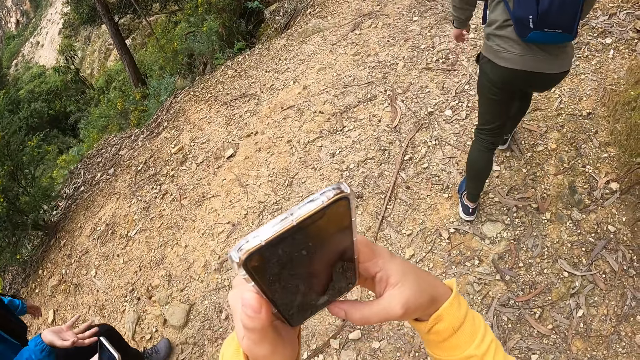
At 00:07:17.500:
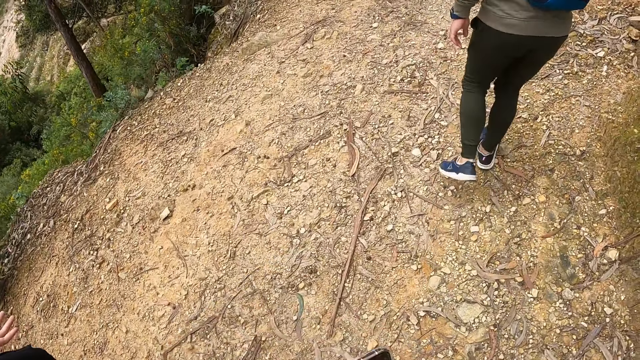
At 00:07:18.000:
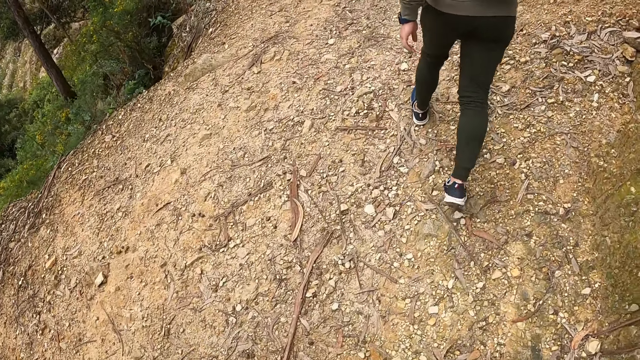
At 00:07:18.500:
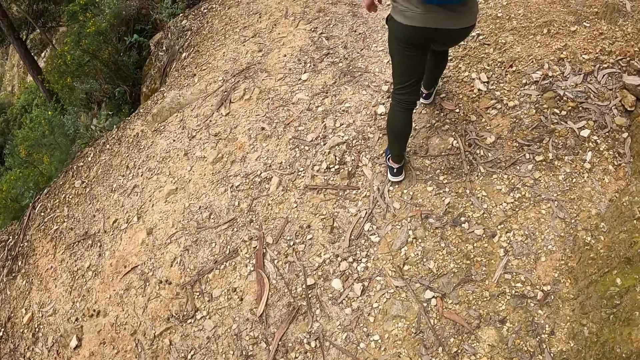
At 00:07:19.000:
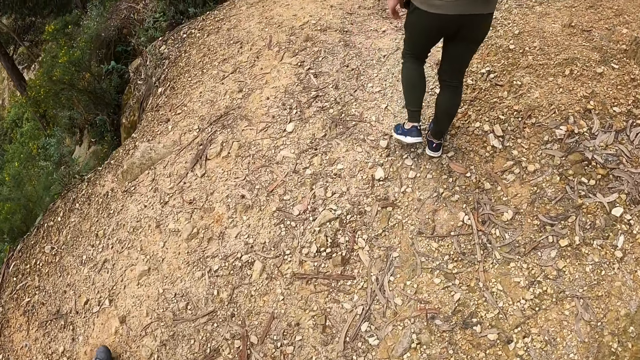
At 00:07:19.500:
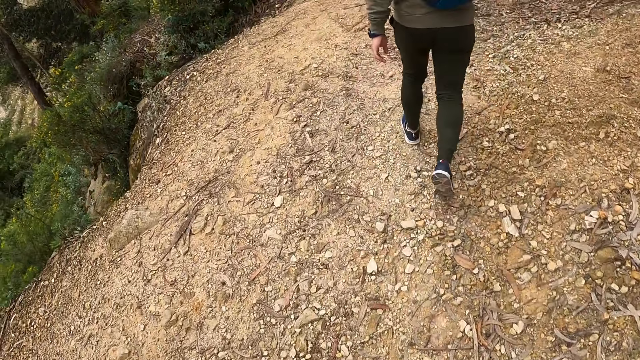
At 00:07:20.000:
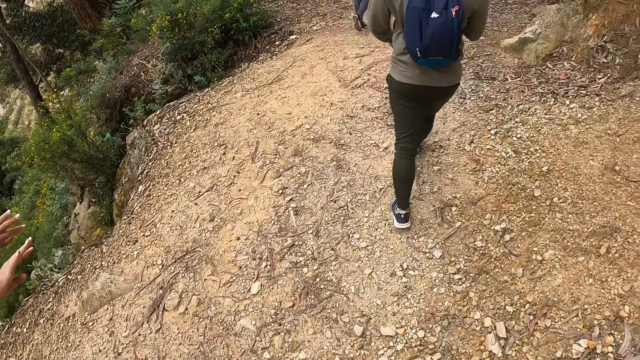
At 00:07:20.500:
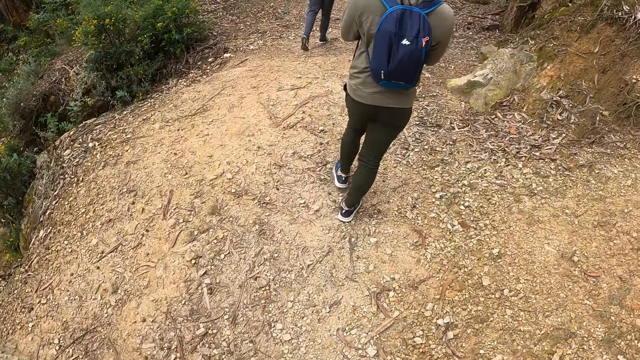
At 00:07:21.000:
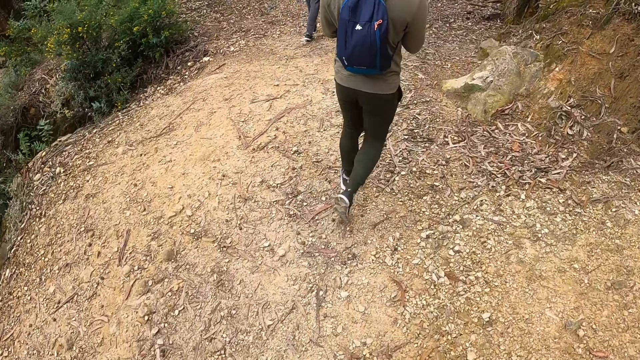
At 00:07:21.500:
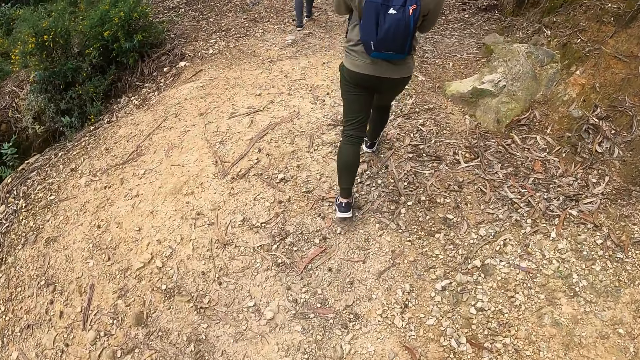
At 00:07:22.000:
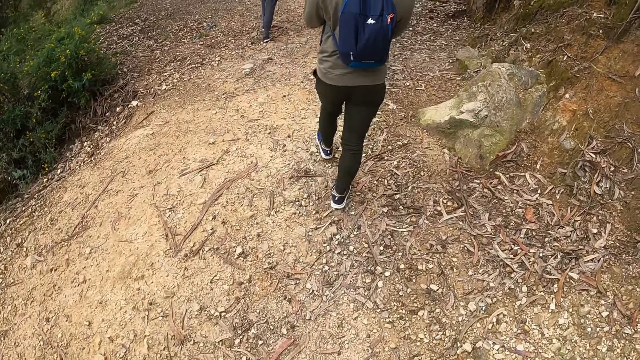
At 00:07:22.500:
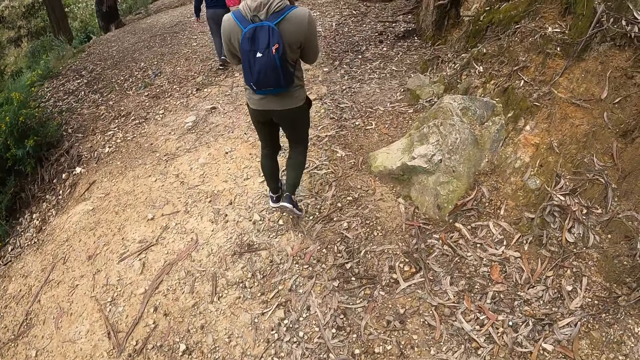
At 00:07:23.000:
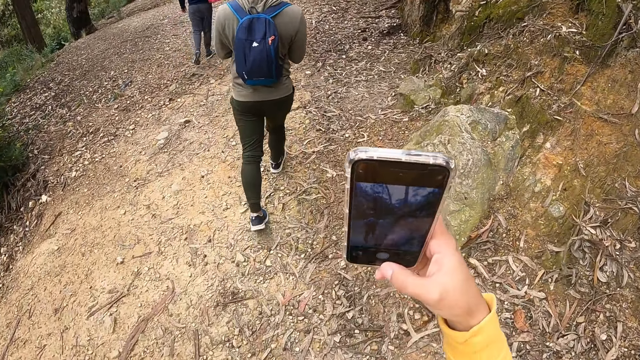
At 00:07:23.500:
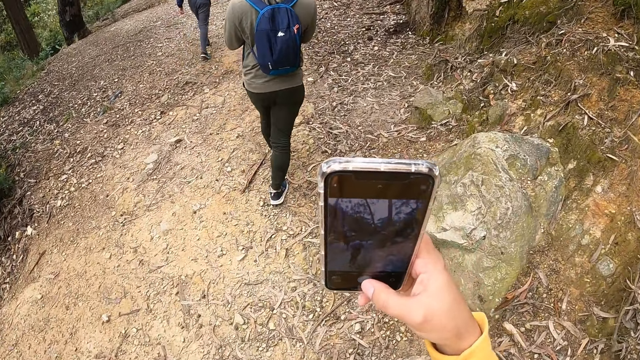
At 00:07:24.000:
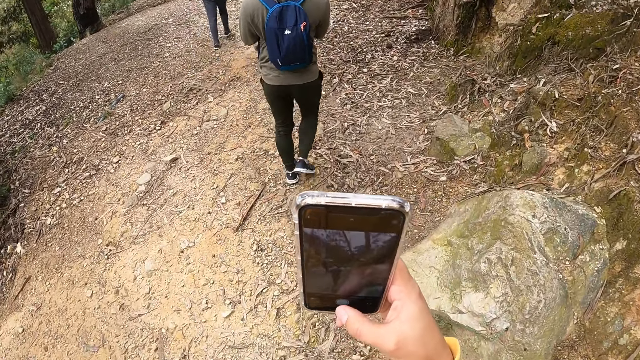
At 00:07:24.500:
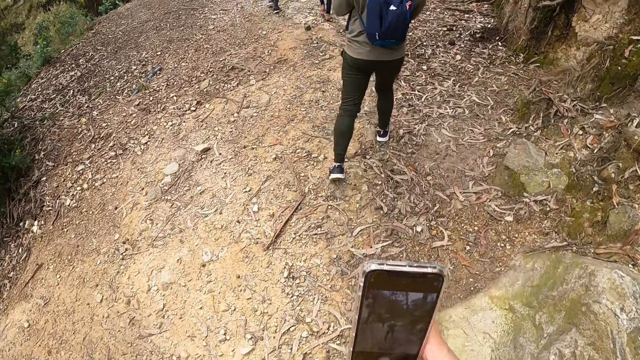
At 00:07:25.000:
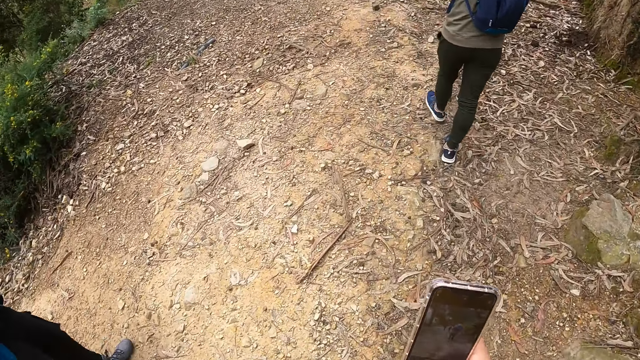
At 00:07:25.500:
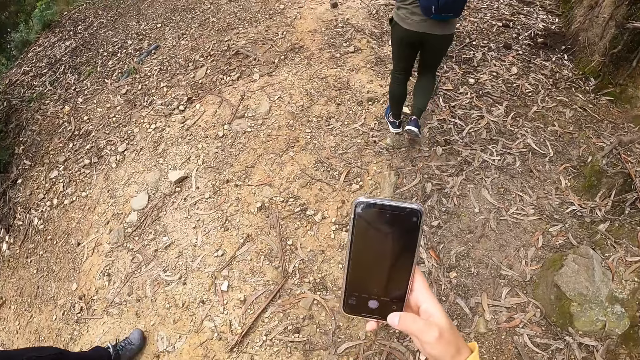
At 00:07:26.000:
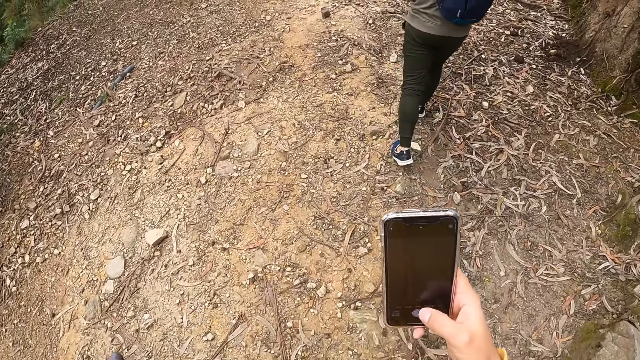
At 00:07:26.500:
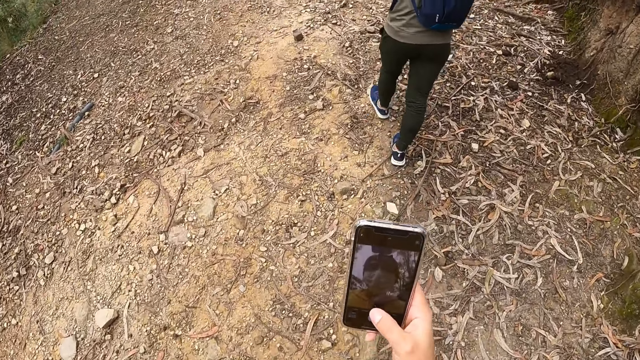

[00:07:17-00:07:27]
The camera wearer moves the phone down. She presses the phone in her right hand with her right hand. She lifts up the phone. She operates the phone.

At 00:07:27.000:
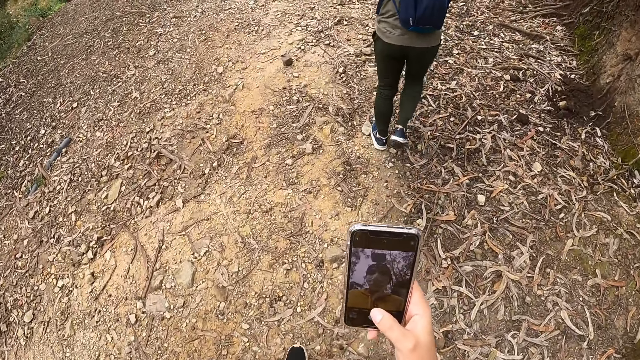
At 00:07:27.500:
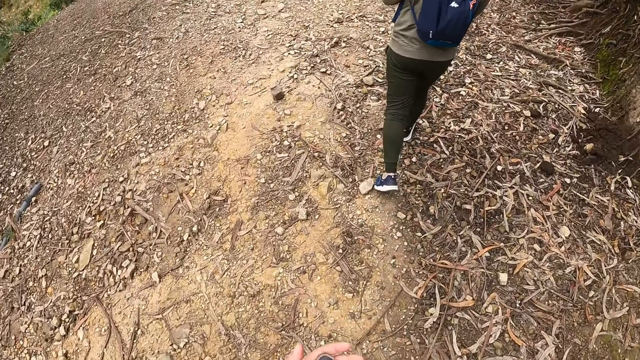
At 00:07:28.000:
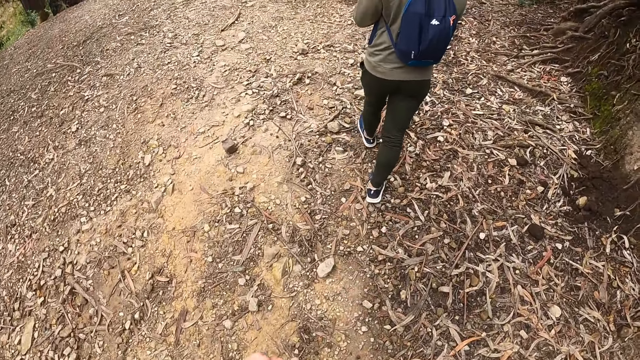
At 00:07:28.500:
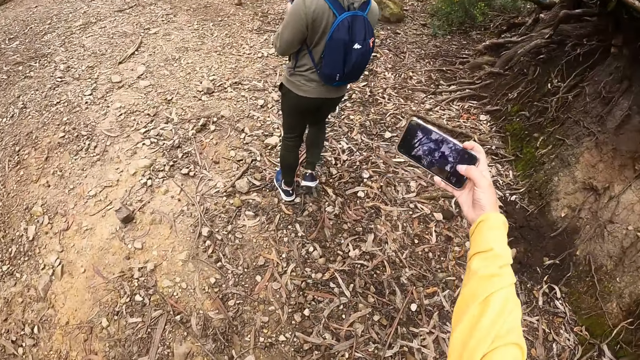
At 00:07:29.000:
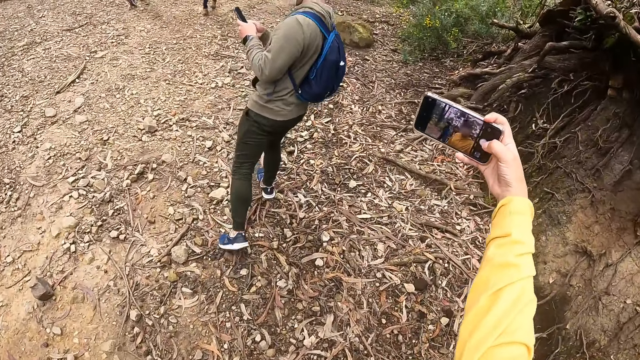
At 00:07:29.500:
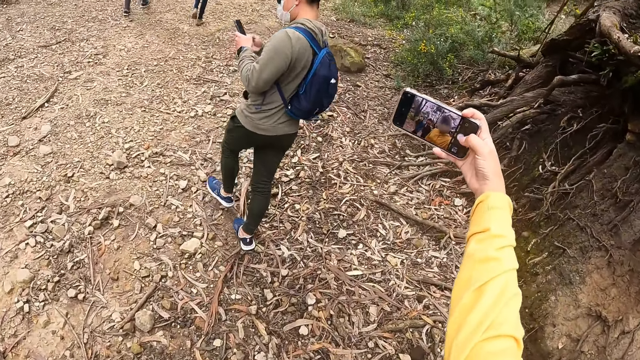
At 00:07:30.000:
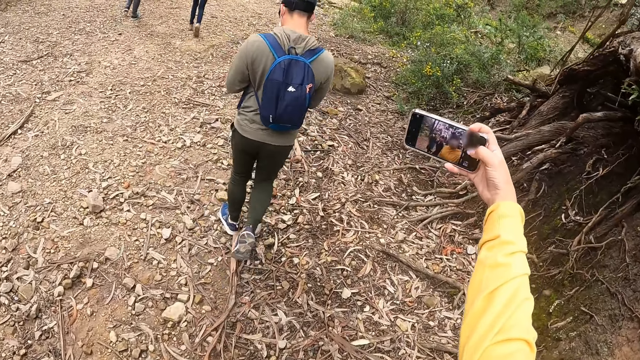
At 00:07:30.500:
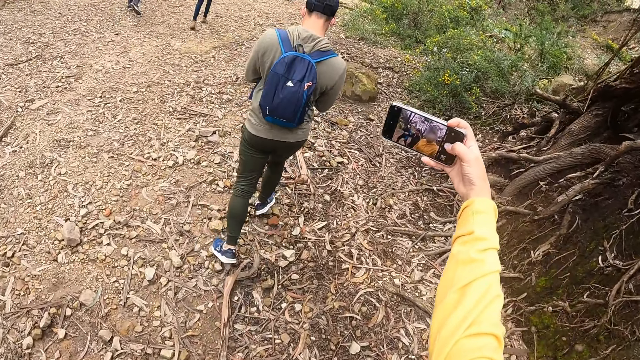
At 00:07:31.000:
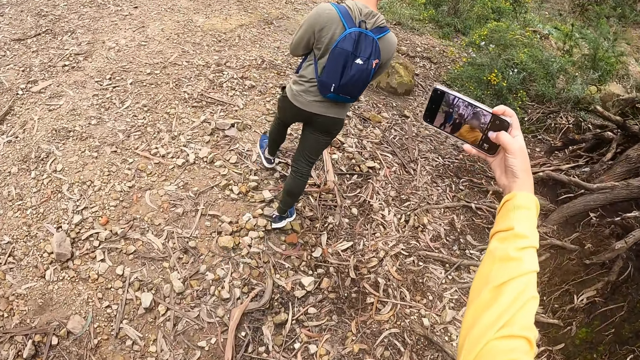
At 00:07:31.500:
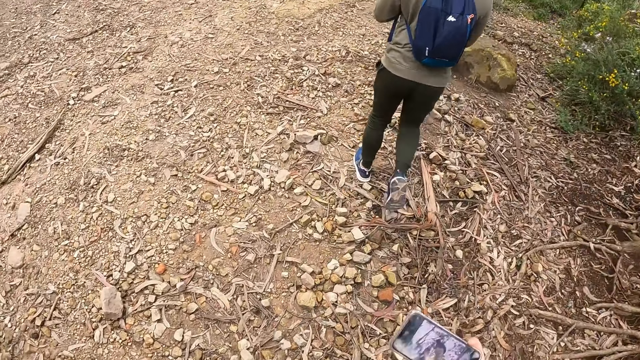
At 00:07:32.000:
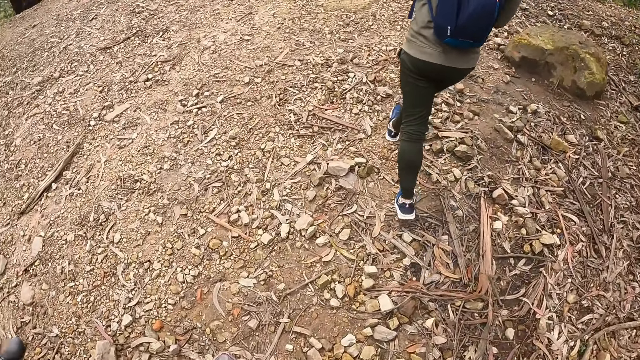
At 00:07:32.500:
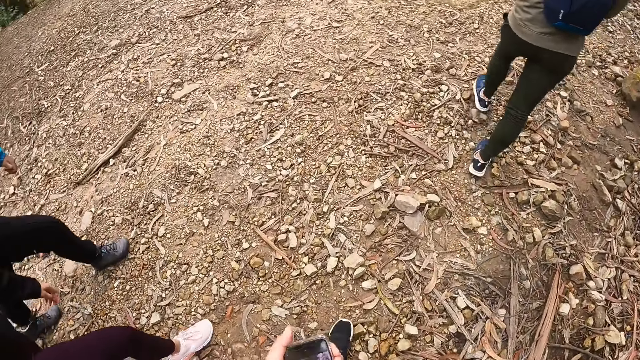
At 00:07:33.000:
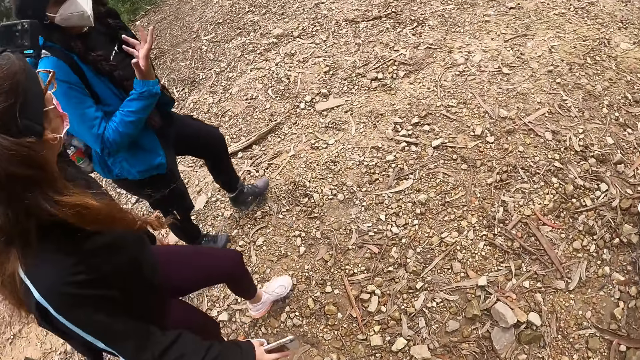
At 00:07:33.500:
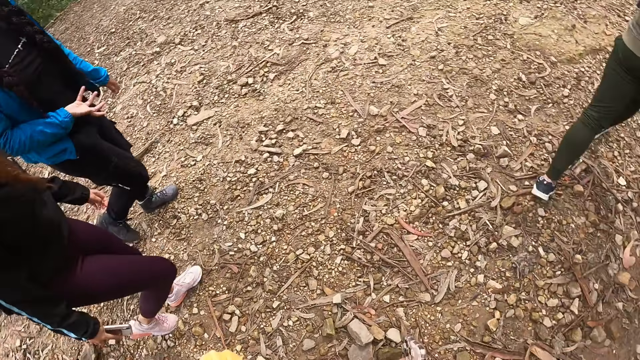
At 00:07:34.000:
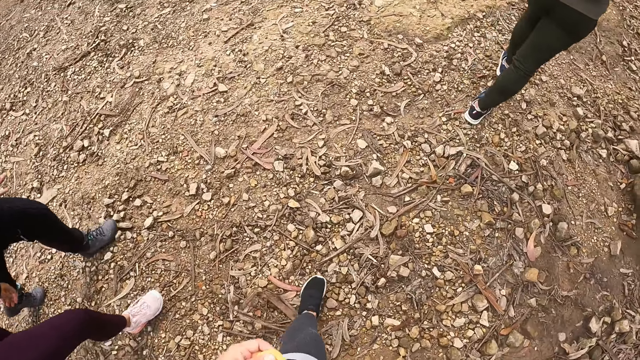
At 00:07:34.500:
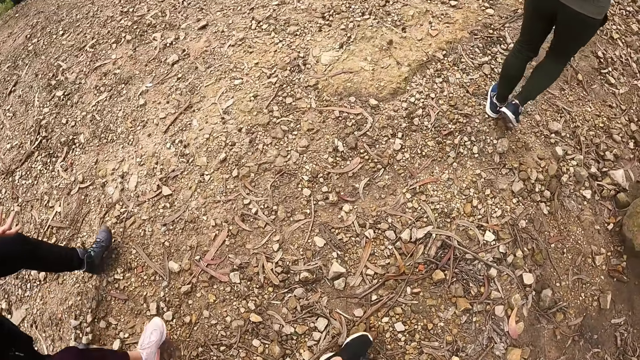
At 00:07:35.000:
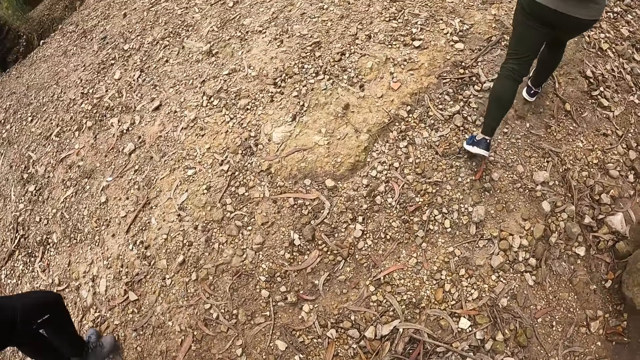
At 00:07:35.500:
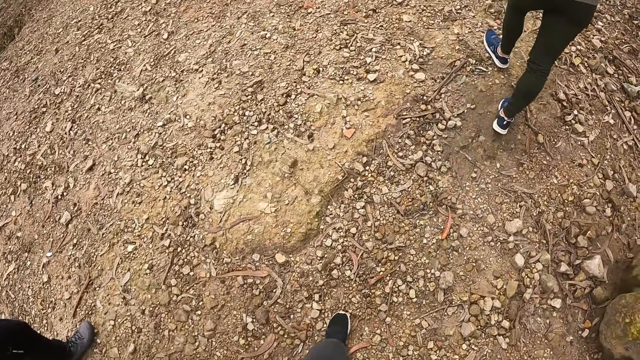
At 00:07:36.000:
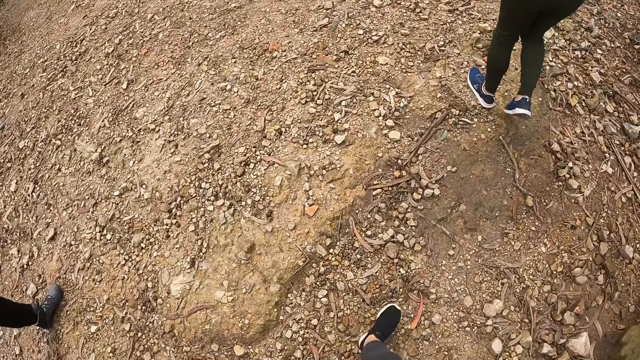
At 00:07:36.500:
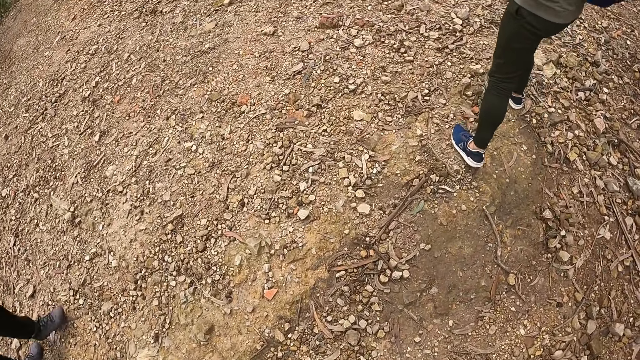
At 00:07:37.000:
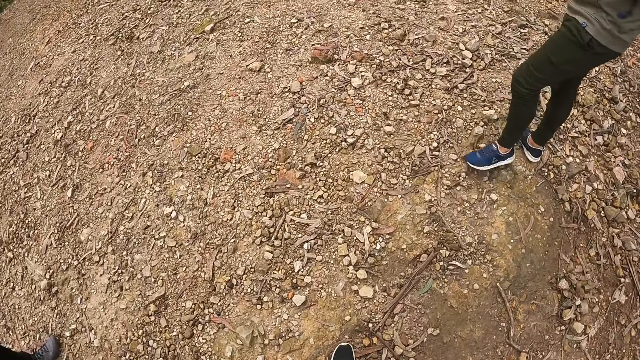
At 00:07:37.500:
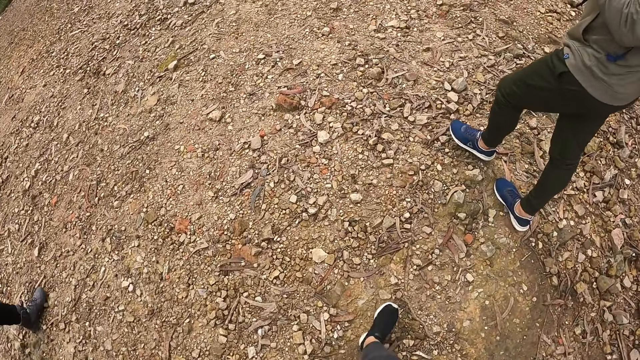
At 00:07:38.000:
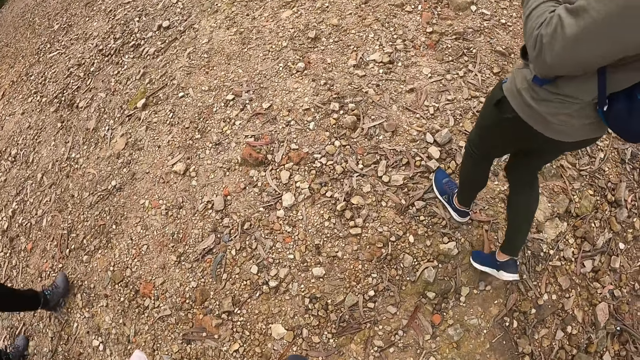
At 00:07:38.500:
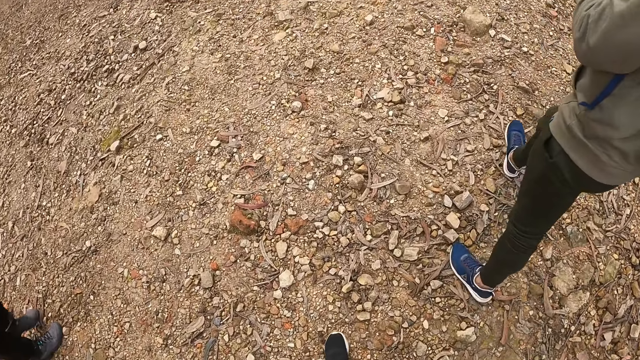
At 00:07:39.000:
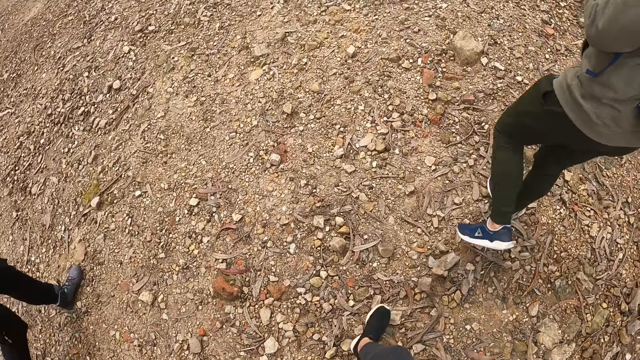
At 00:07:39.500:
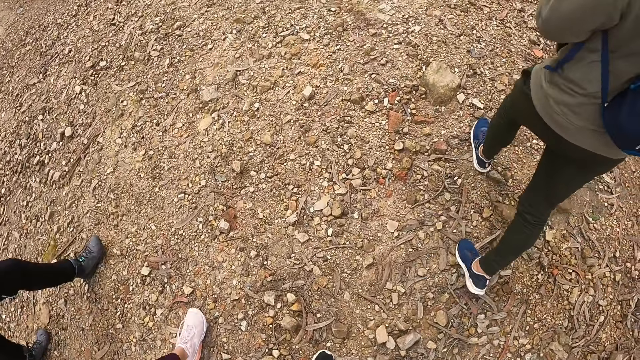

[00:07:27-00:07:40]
The camera wearer moves the phone down. She presses the phone in her right hand with her right hand. A man presses a phone with his hands. The camera wearer lifts up the phone. She operates the phone. She moves the phone down. She holds the phone with her left hand. She moves her hand. She looks around. She moves her left hand. She looks forward. She walks.
